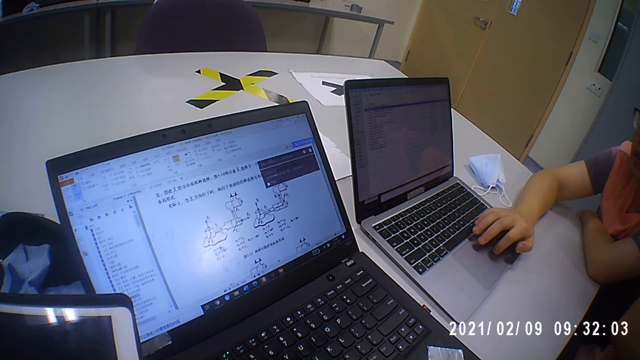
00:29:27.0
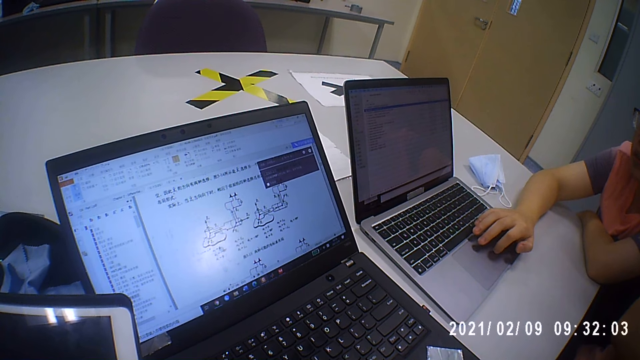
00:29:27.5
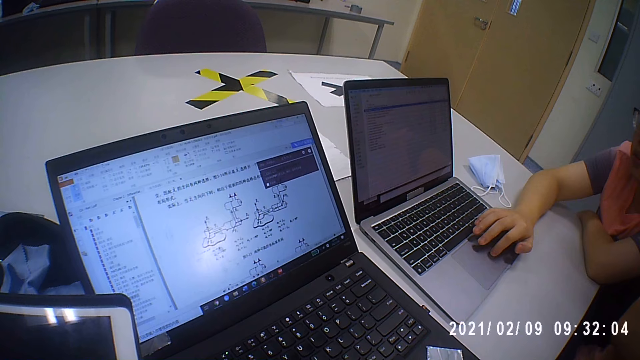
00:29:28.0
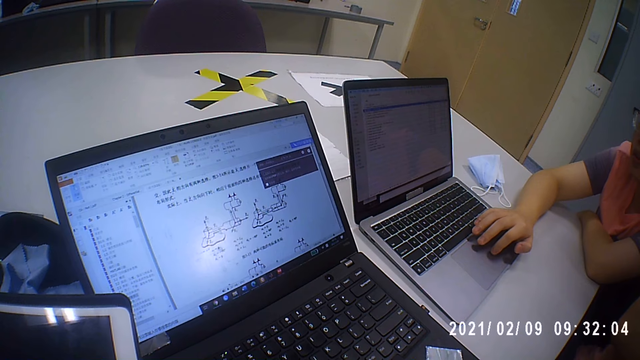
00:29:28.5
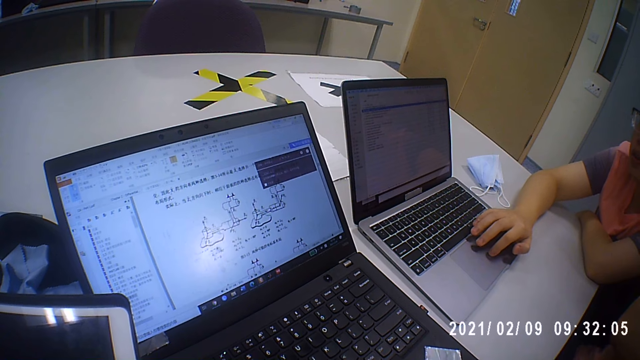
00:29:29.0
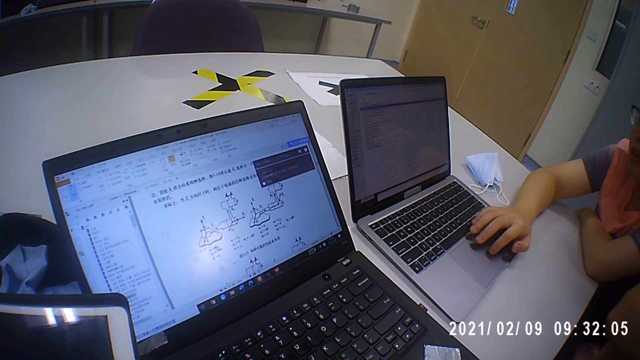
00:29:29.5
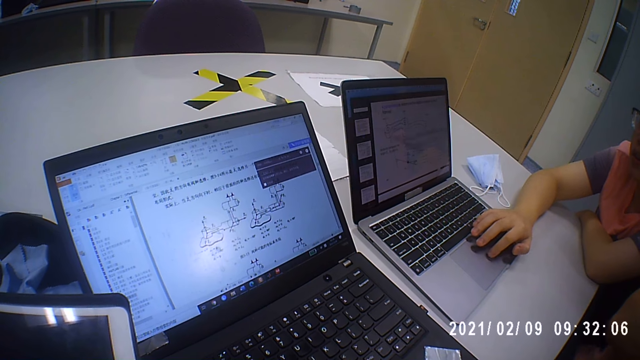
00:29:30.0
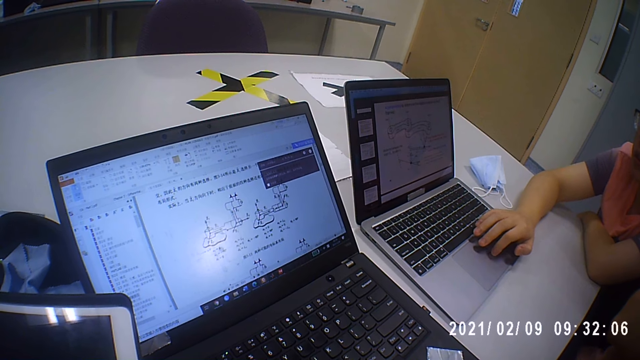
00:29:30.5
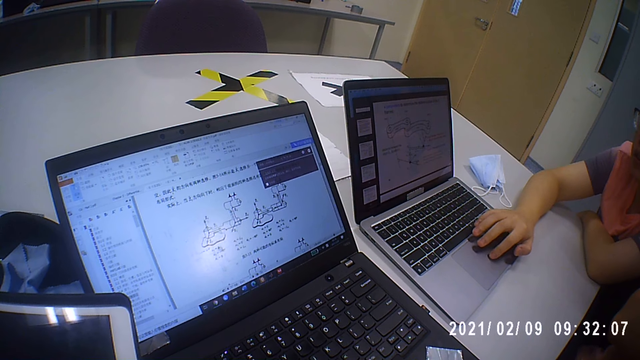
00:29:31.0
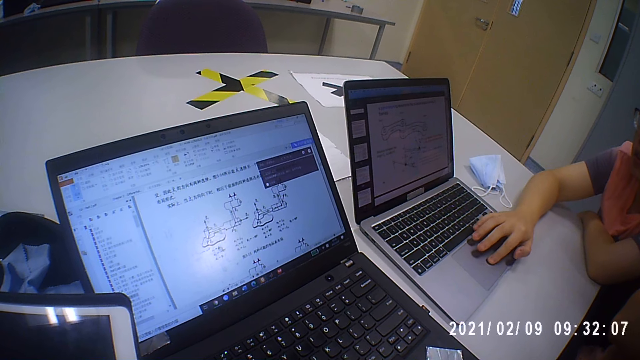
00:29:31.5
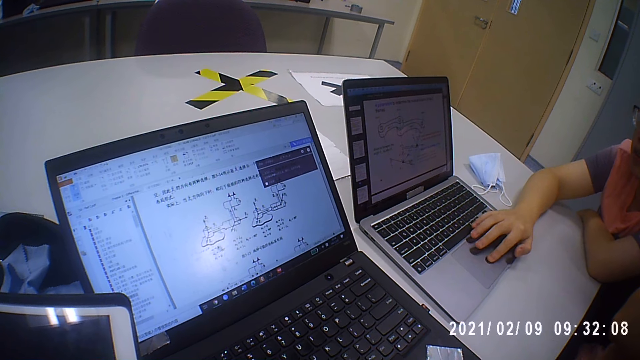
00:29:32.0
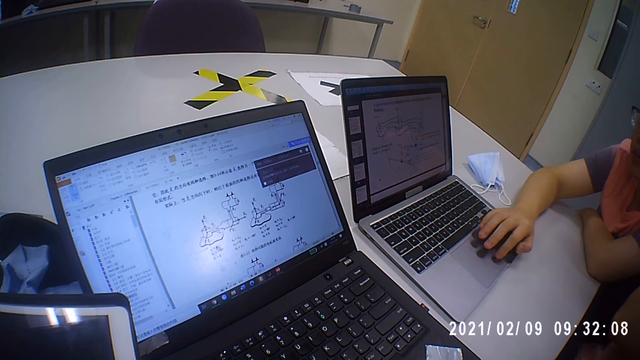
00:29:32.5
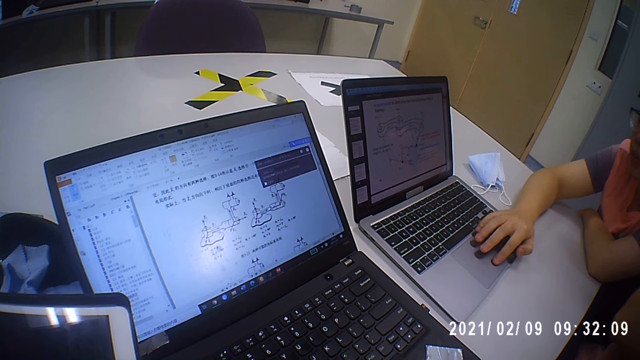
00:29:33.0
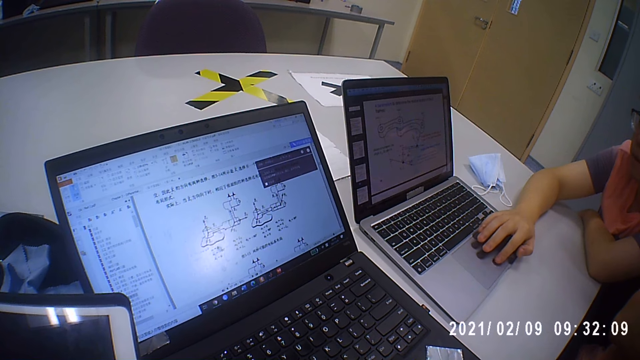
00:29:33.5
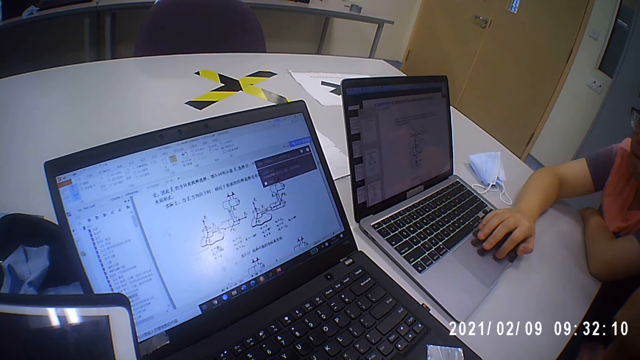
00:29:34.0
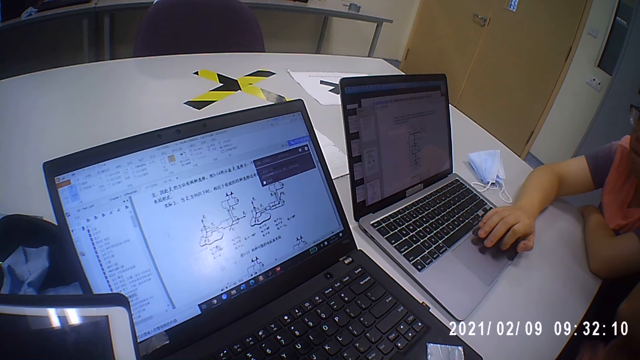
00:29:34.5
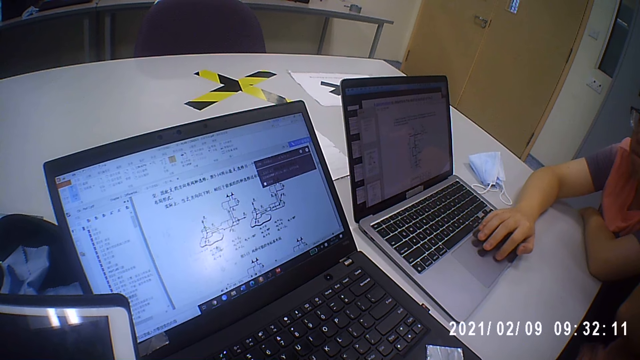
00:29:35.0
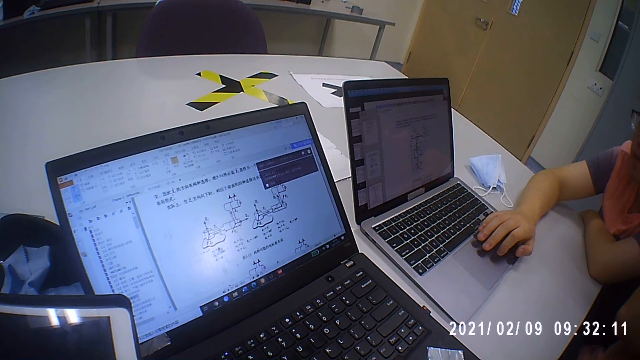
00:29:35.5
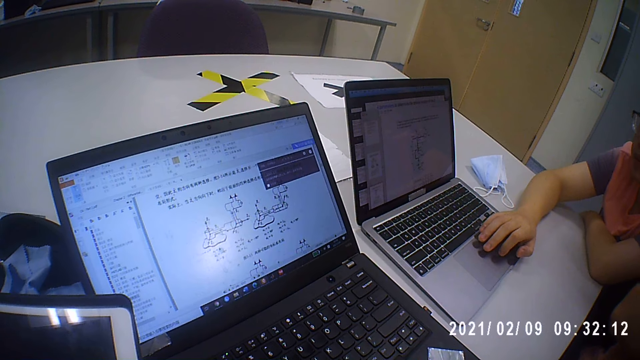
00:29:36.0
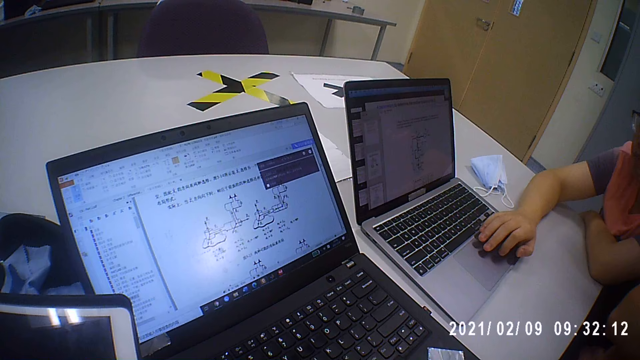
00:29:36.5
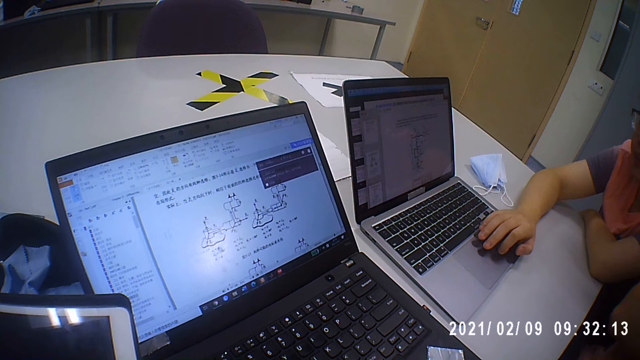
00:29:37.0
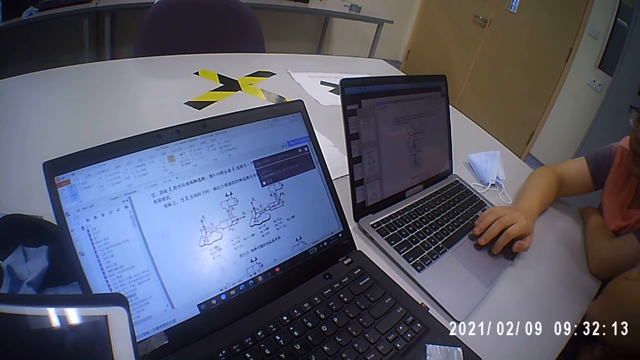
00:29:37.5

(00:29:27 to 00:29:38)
The camera wearer looks at the laptop. A man operates the laptop.

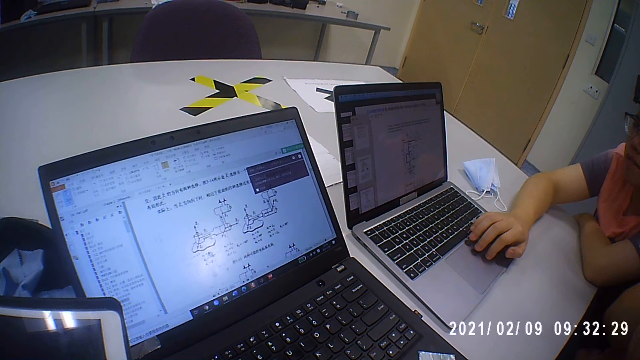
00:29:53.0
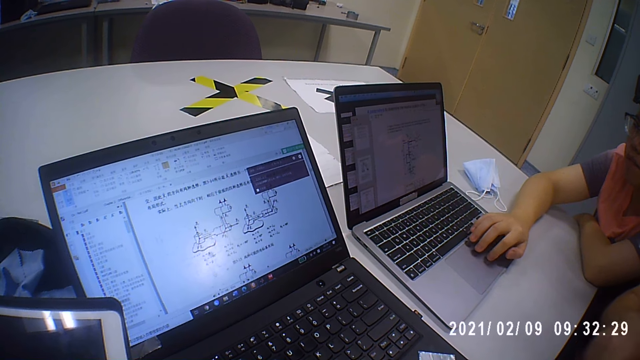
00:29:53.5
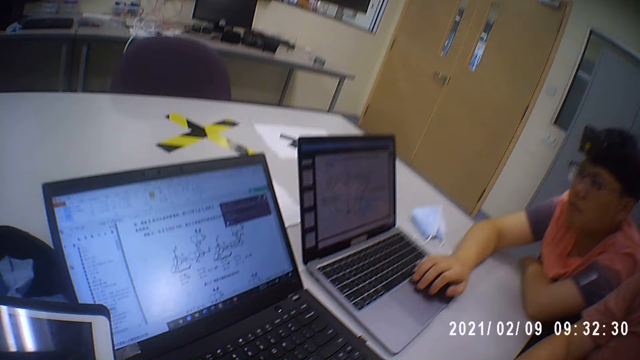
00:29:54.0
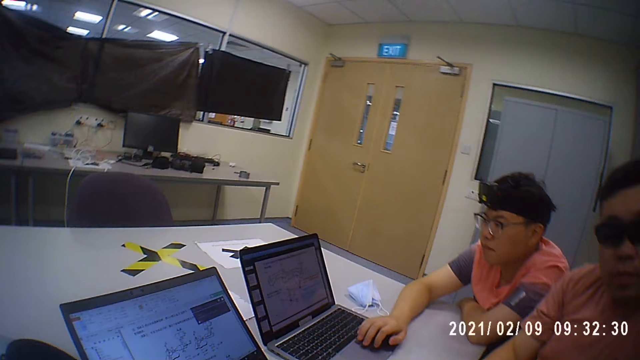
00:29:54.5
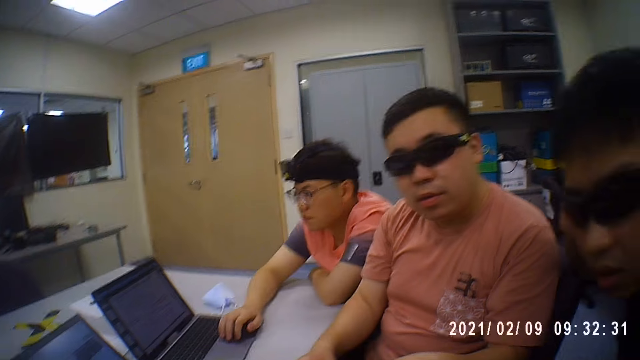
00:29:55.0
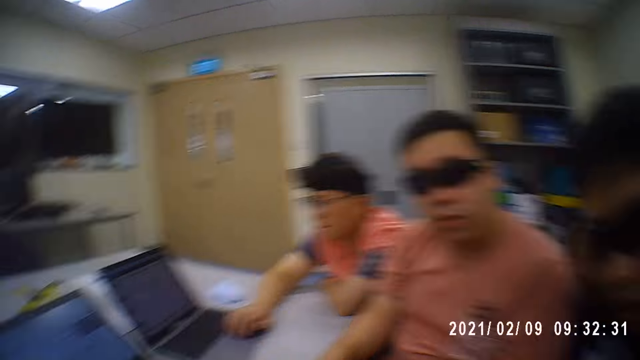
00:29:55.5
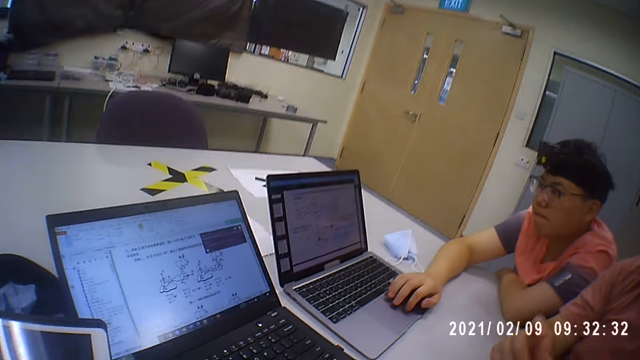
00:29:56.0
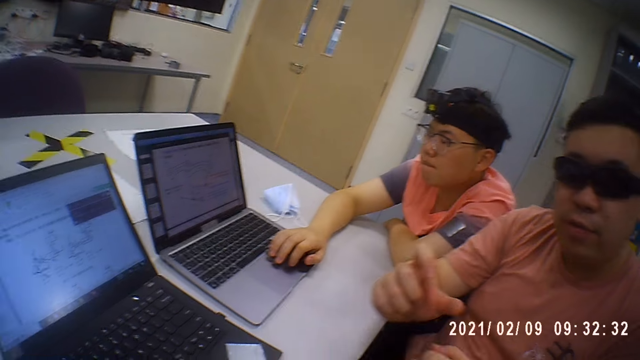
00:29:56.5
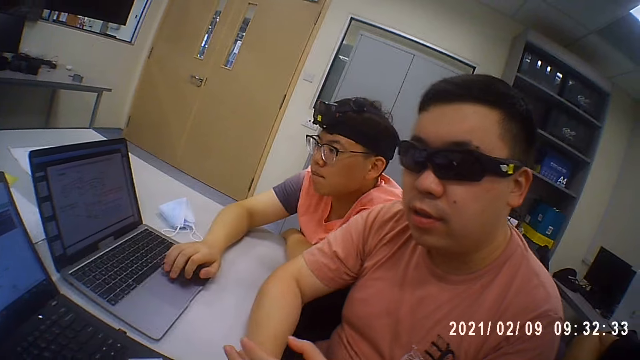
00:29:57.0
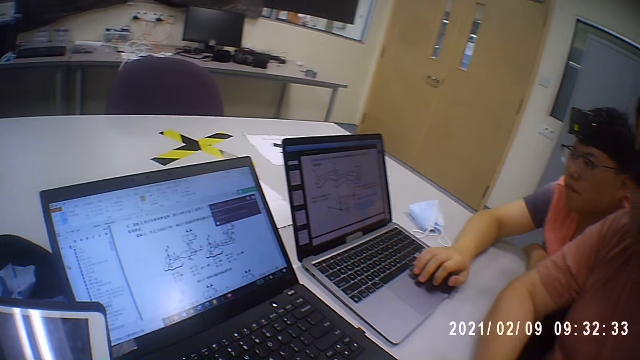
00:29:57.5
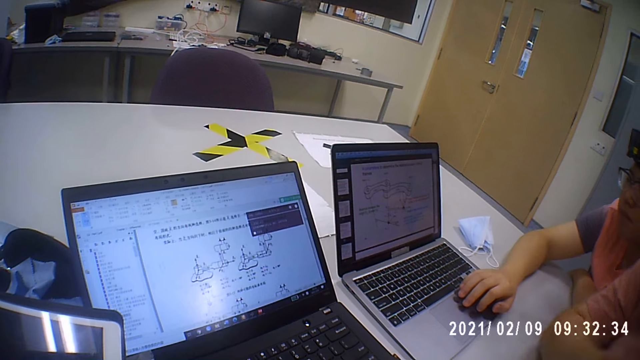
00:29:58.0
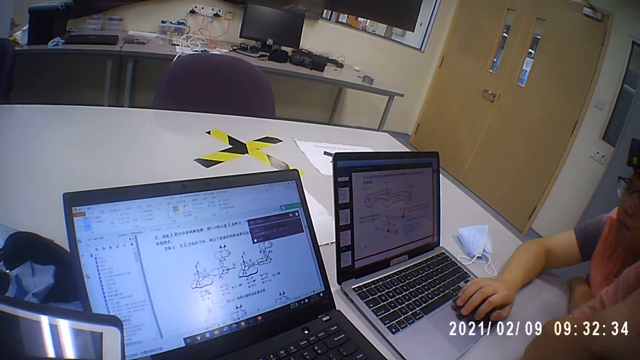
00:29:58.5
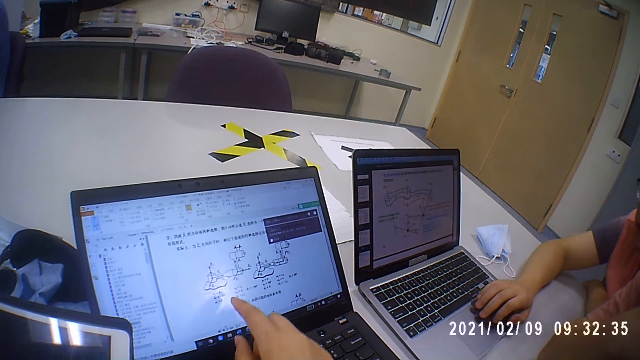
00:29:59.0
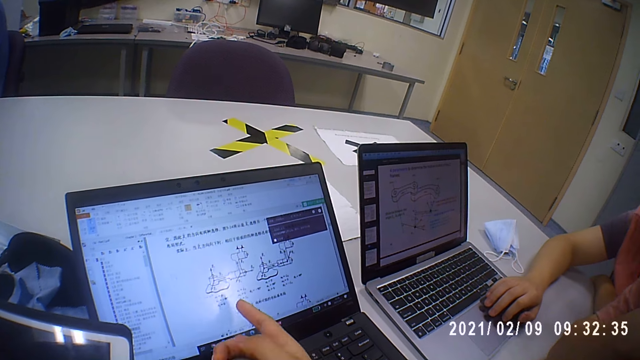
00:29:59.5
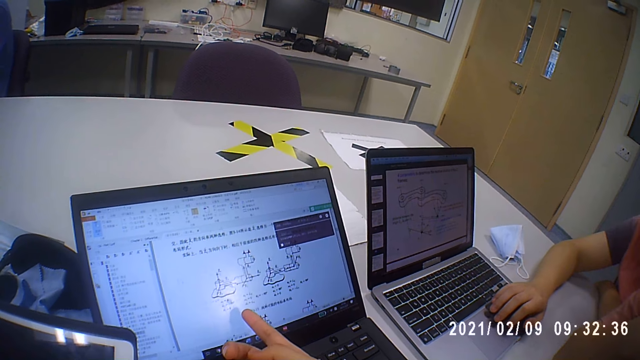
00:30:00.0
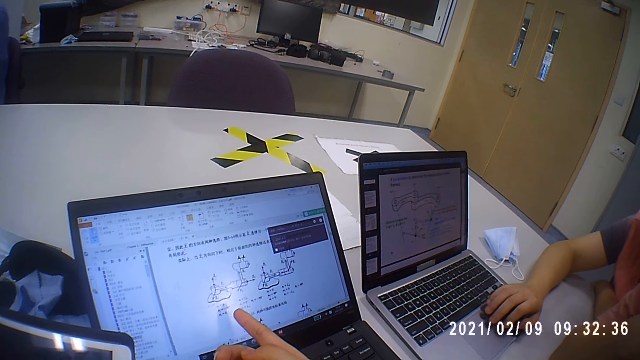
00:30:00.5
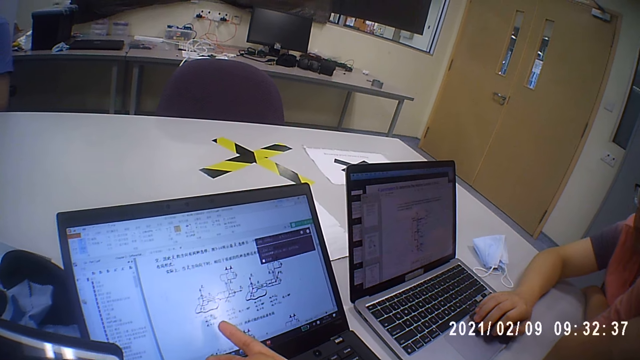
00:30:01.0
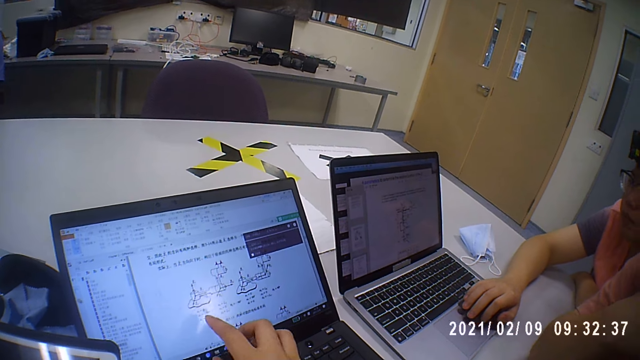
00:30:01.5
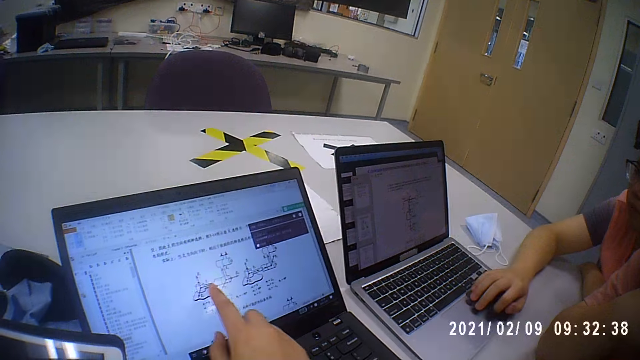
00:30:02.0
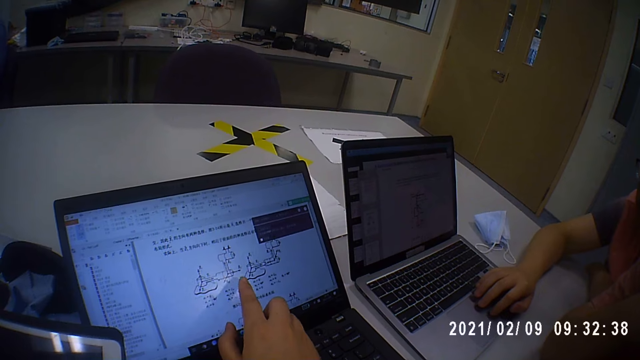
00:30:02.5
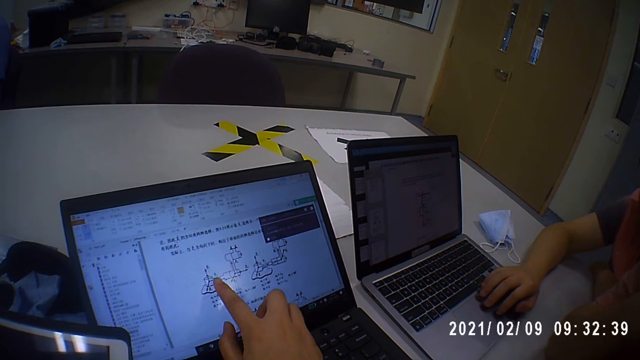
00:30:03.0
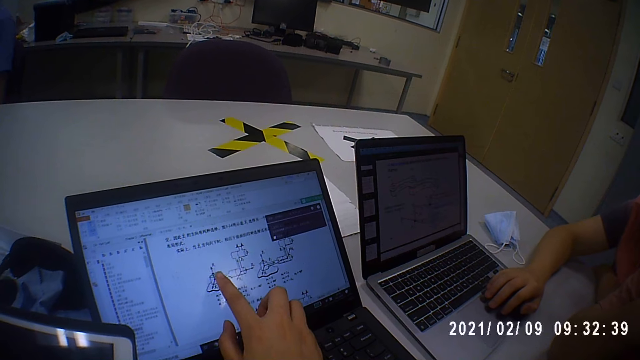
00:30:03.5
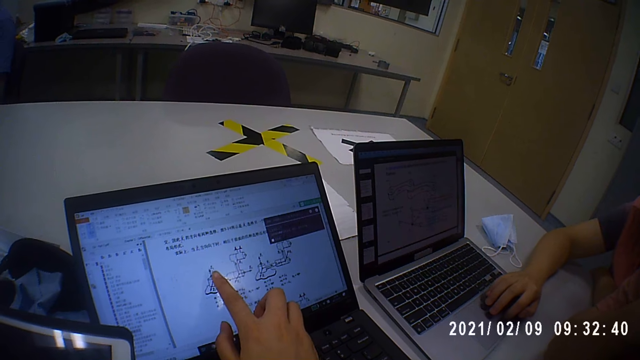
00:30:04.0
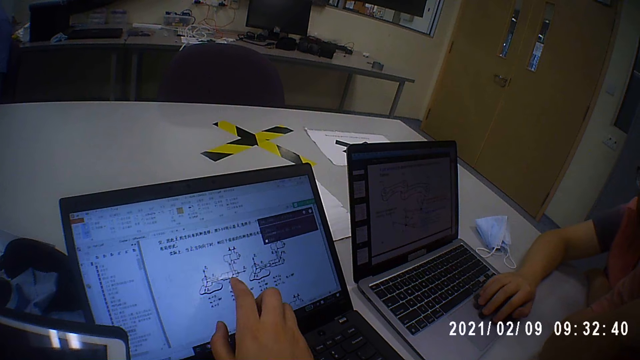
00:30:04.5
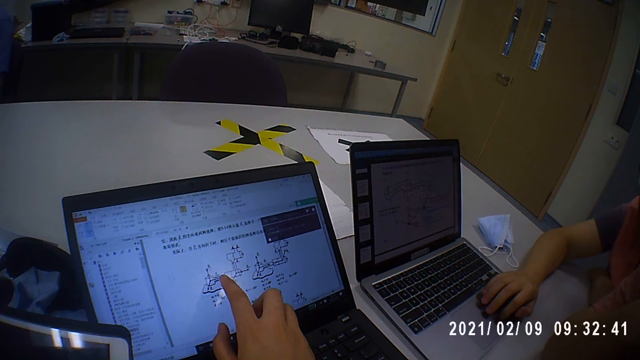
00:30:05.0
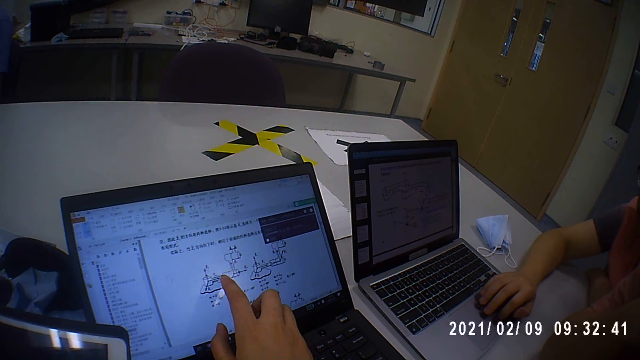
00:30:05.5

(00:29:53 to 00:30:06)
The camera wearer looks around the room. A man moves the hand. The camera wearer points at the laptop screen with the finger of her right hand. She talks.
